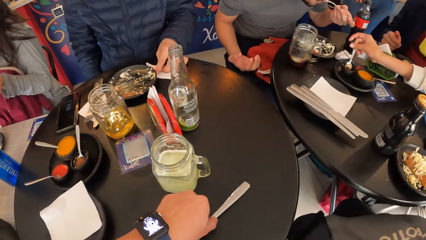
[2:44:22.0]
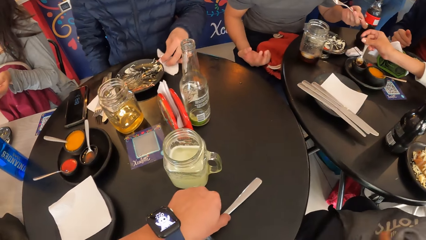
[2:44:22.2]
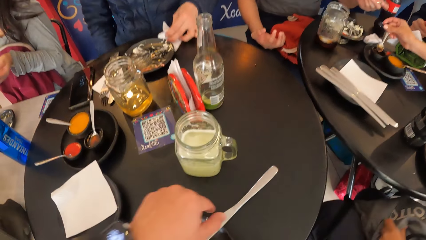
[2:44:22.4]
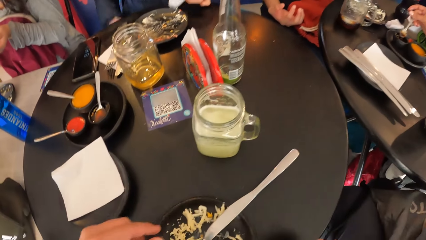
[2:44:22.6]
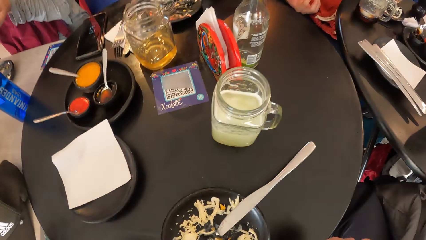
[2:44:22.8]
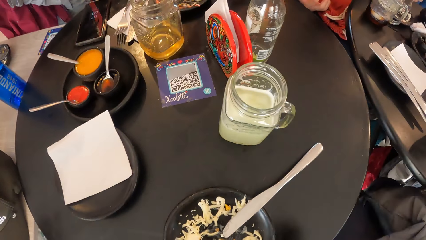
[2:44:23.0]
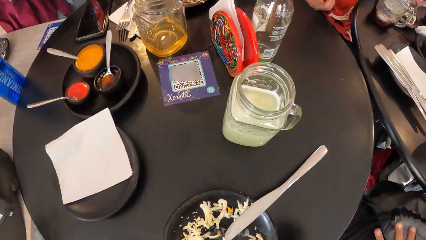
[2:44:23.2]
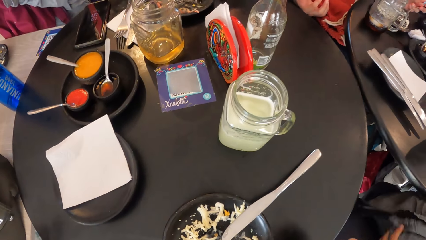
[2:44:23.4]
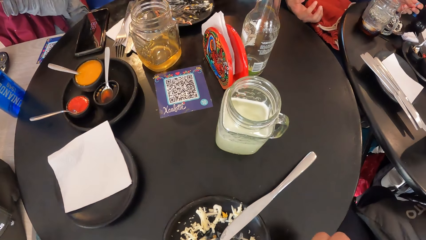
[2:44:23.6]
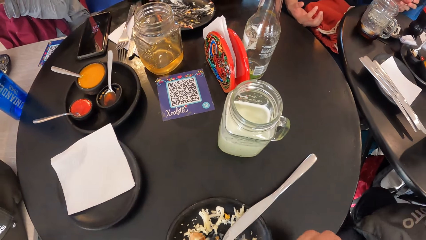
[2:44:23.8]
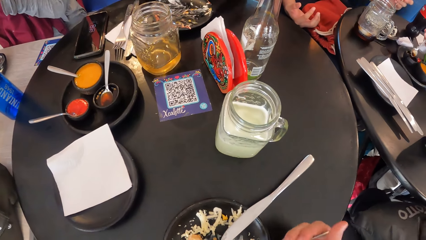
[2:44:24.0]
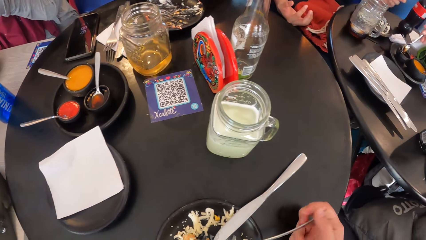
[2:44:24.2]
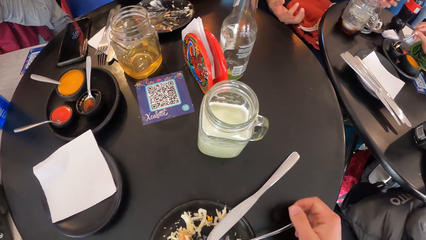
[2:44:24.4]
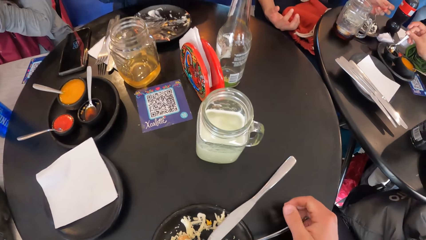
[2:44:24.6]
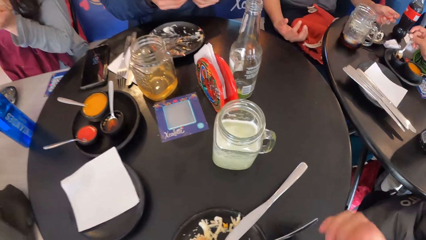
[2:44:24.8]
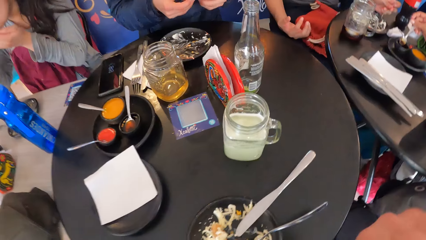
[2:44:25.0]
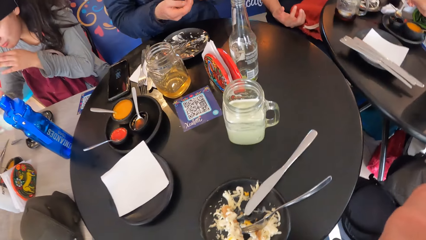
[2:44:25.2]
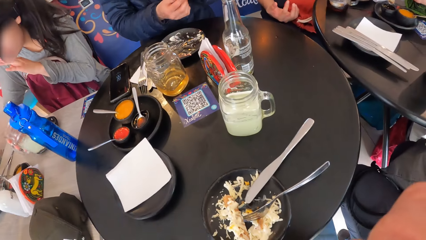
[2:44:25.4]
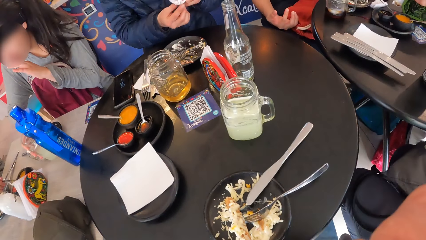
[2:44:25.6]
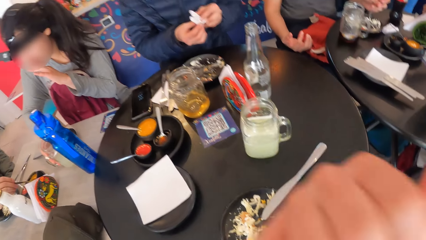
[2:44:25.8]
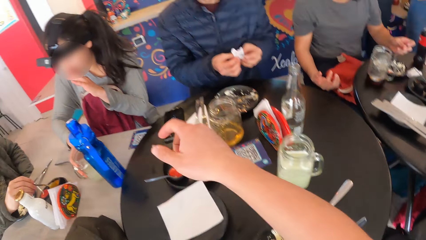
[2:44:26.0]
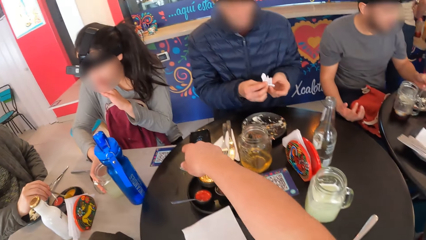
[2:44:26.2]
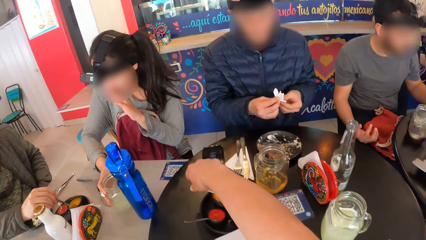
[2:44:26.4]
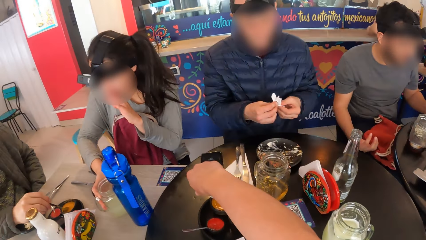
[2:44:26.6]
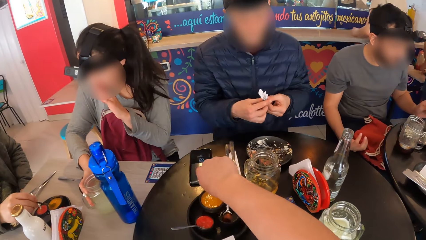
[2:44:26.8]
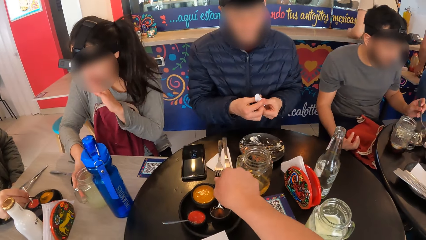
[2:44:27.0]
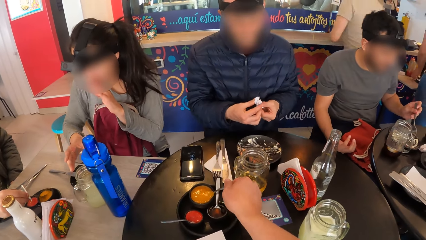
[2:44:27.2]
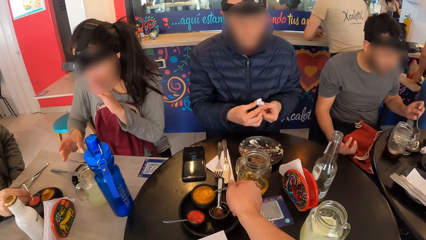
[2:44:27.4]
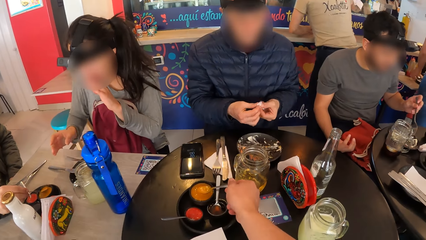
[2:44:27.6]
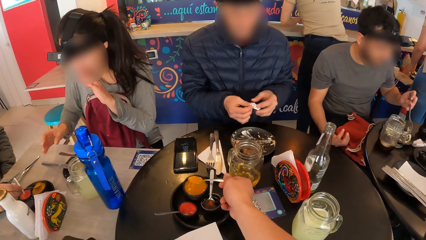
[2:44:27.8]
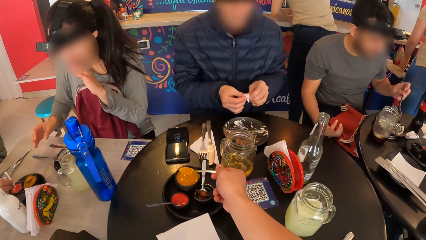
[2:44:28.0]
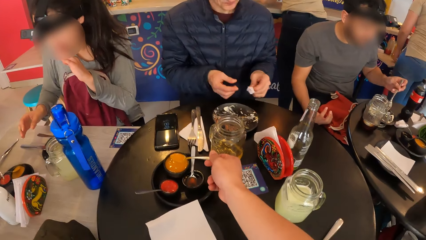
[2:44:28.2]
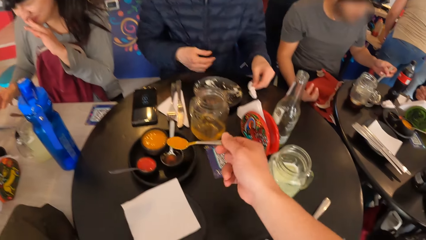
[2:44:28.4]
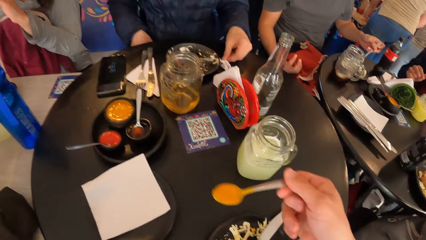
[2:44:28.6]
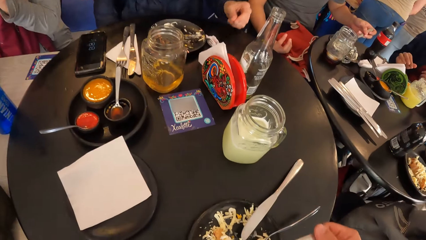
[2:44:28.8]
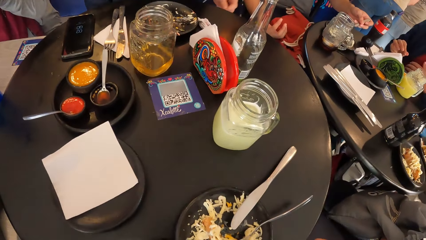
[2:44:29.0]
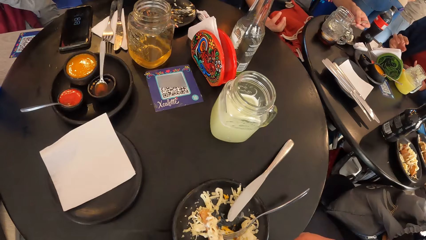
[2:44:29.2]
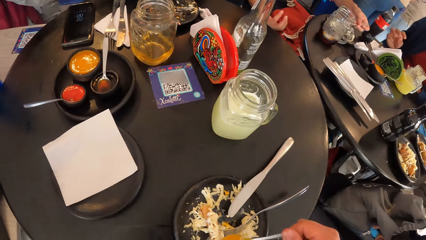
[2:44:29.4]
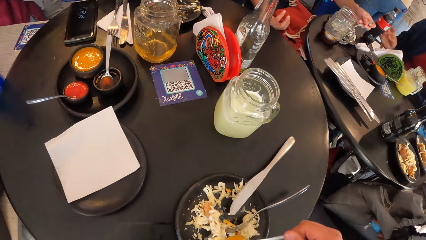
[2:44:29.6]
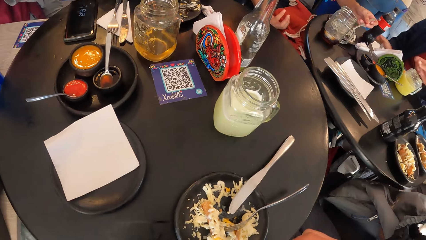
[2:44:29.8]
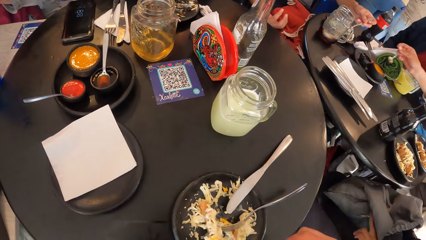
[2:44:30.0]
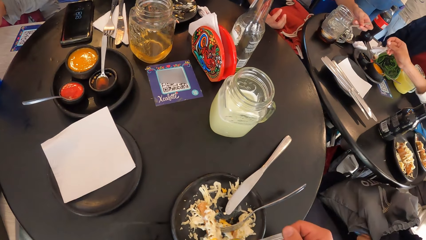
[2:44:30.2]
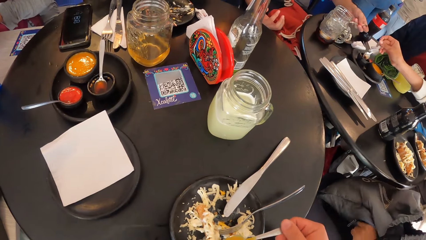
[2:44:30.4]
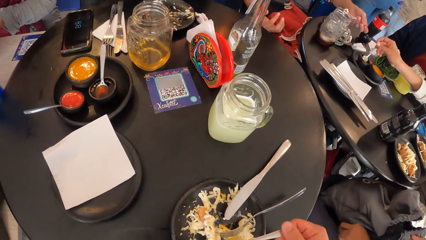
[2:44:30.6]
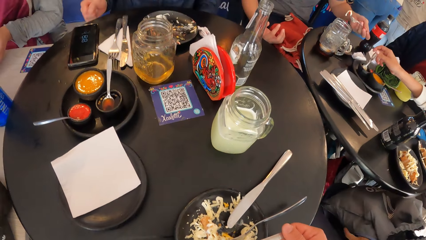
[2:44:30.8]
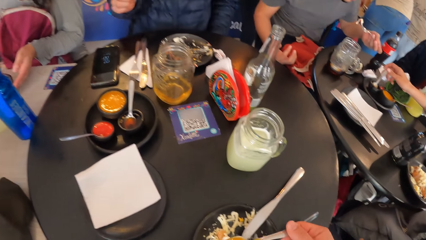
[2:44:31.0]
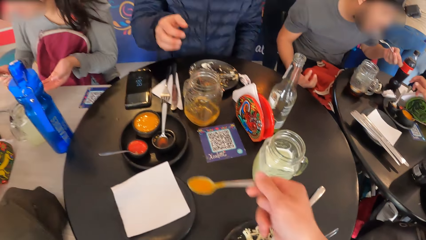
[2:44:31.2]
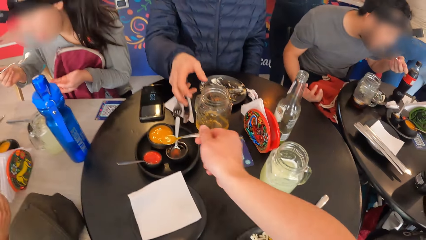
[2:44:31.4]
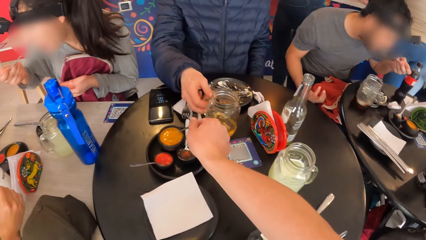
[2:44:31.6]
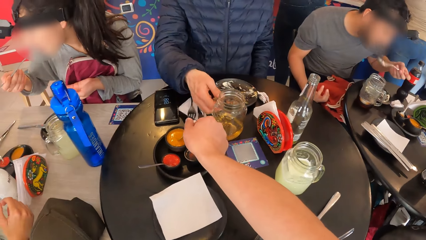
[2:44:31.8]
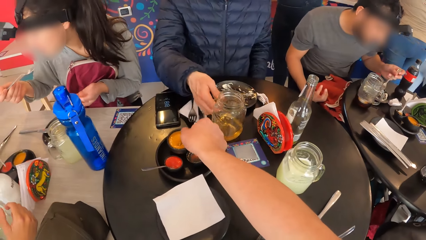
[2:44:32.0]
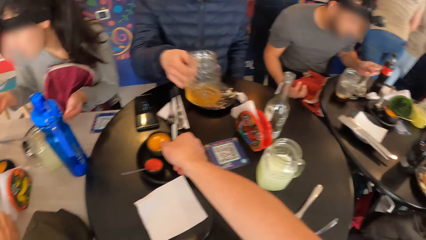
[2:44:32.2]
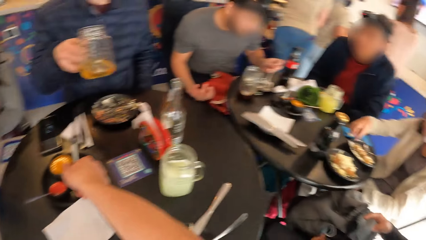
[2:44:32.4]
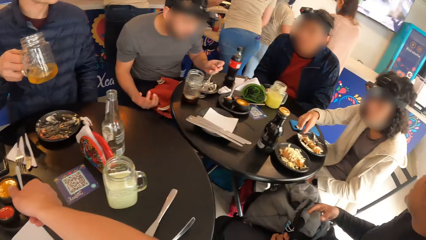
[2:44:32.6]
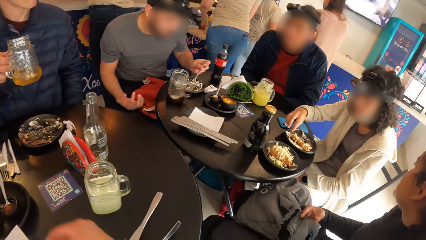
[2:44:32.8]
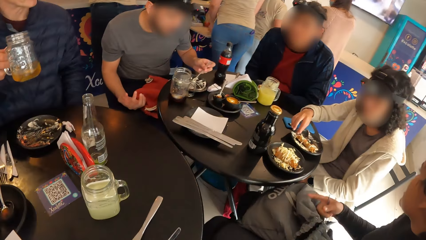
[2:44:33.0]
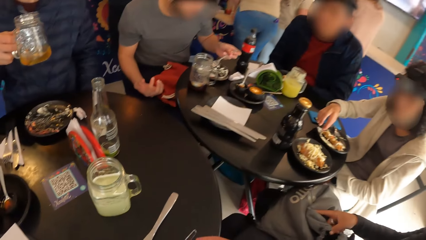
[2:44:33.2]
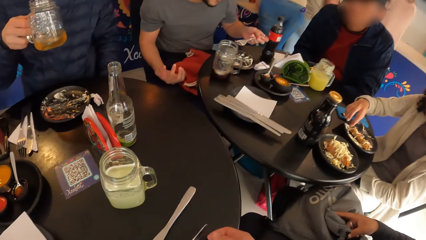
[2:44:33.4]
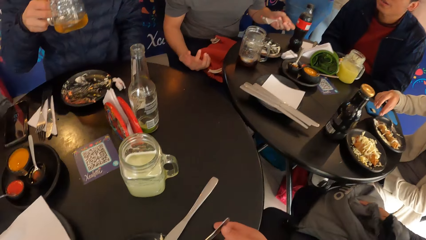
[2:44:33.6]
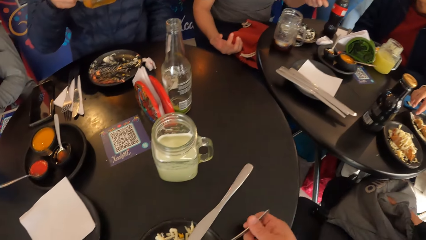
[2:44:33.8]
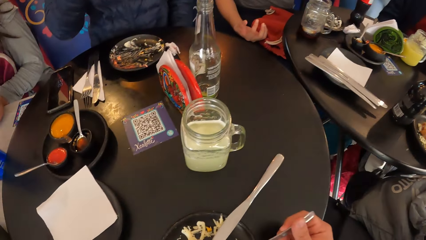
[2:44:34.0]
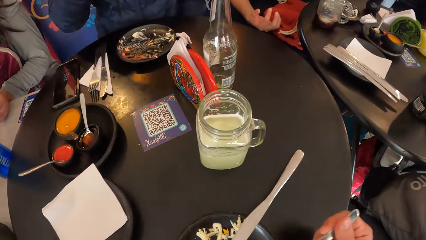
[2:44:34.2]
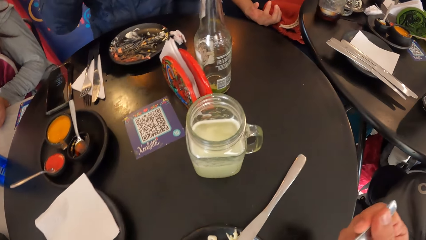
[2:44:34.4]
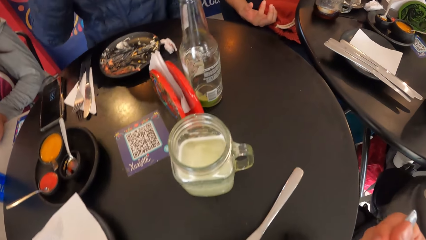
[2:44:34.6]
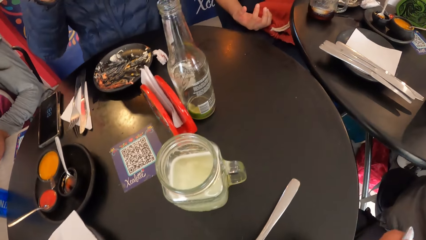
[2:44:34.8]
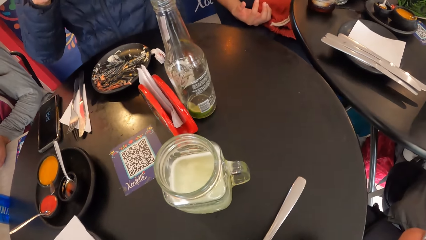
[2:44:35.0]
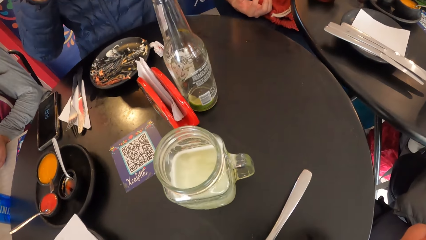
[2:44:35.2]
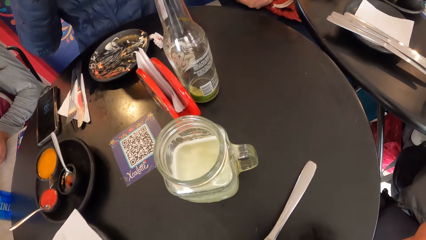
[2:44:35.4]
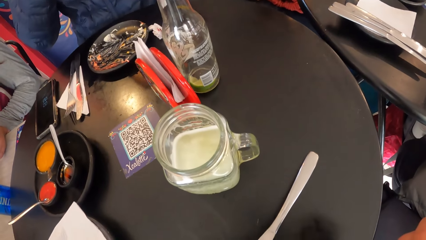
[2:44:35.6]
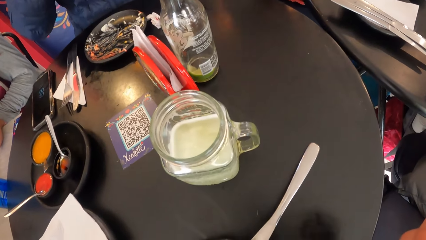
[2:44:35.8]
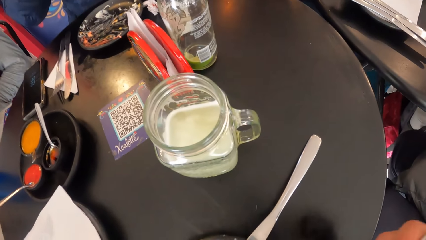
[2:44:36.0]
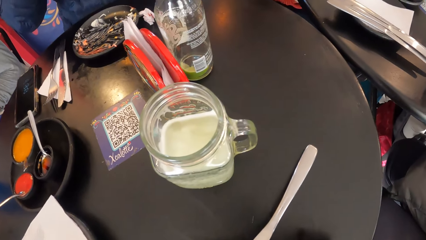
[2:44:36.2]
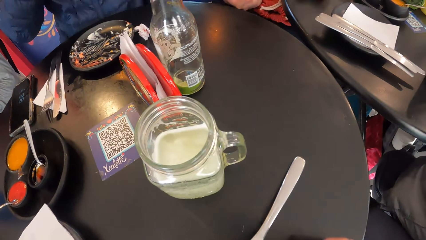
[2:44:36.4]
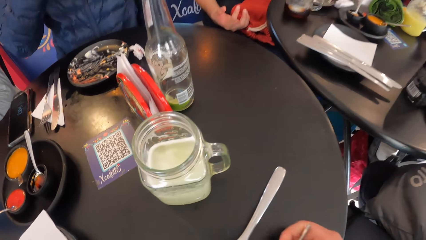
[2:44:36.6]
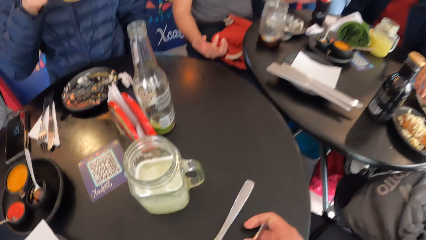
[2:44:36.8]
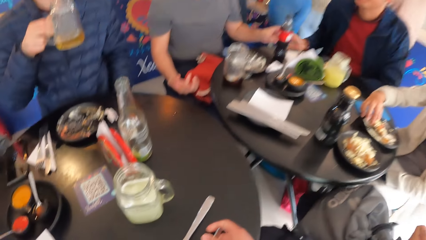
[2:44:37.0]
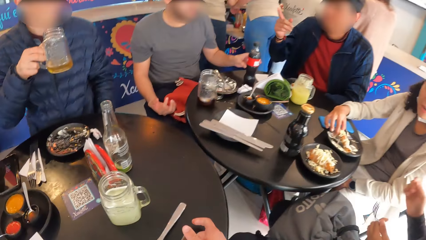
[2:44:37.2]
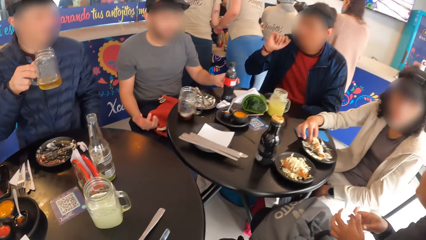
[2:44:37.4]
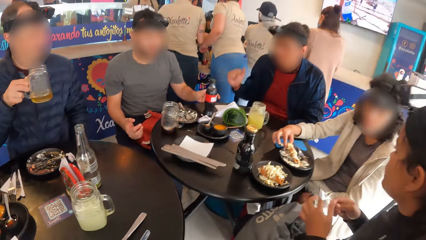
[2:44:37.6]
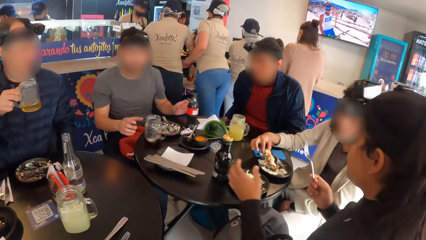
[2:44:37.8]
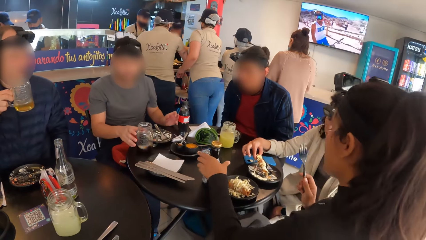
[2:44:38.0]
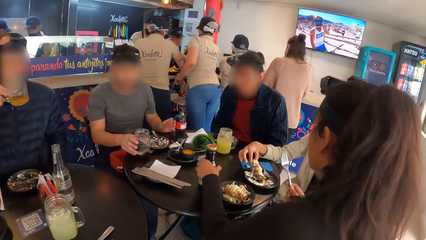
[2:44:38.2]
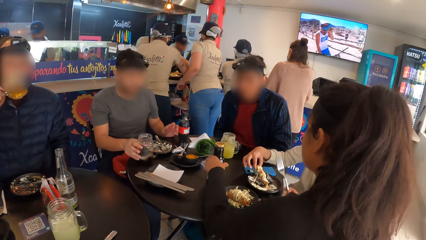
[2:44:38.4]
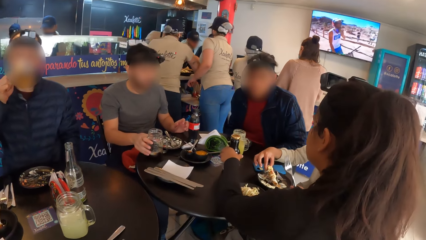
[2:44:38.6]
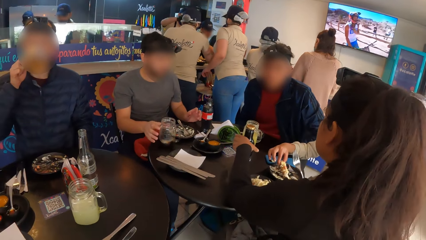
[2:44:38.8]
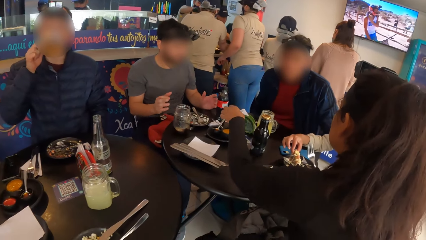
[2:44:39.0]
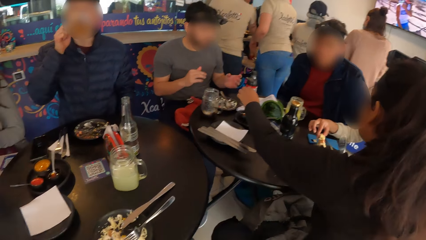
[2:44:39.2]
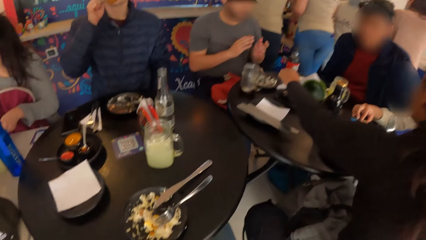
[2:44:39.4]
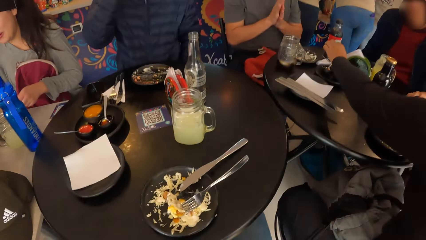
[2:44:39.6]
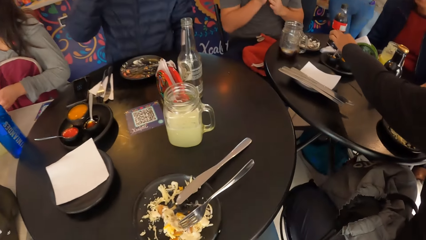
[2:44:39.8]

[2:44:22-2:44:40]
The camera wearer holds the fork. A man wipes his left hand on the piece of paper towel on the table. The camera wearer adjusts the knife on the plate on the table with her left hand. The man picks up the piece of paper towel from the table with his left hand. The camera wearer eats salad from the plate on the table with her right hand. She drops the knife on the plate on the table with her right hand. She serves sauce from the bowl on the table with the spoon in her right hand. She pours sauce on the plate on the table with the spoon in her right hand. Another man eats salad from the plate on the table with the fork in his left hand. The first man picks up the cup on the table with his right hand. The camera wearer pours sauce onto the food using the spoon. She eats salad from the plate on the table with the fork in her right hand. The first man drinks juice from the cup with his right hand. A woman adjusts the bottle on the table with her left hand. The other man touches the cup on the table with his right hand.
